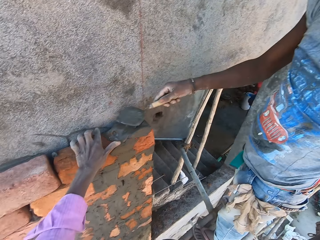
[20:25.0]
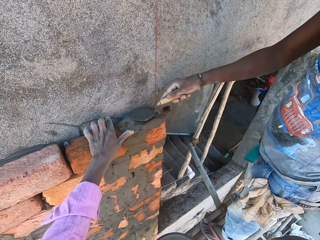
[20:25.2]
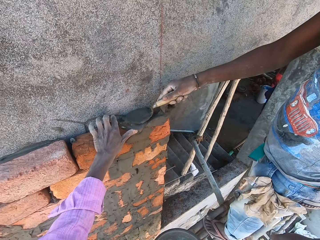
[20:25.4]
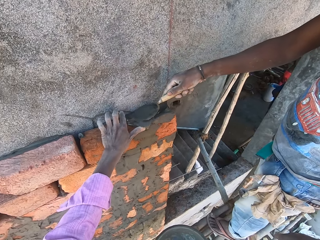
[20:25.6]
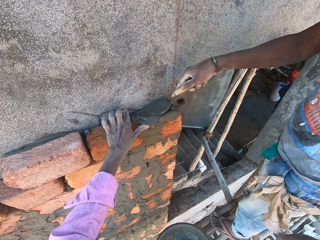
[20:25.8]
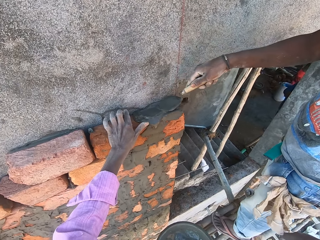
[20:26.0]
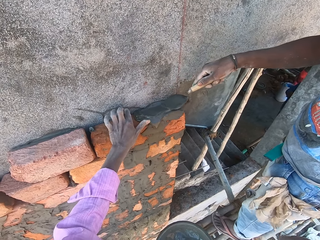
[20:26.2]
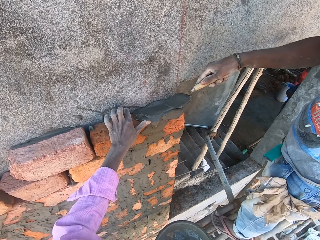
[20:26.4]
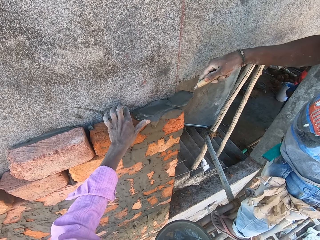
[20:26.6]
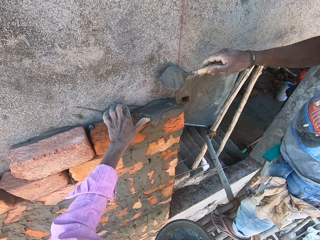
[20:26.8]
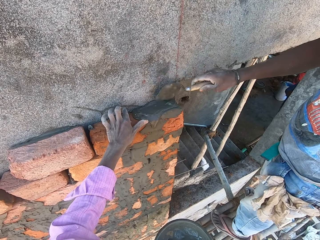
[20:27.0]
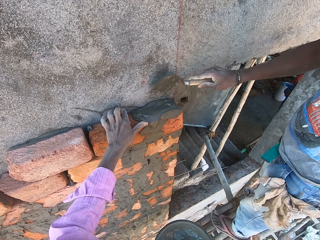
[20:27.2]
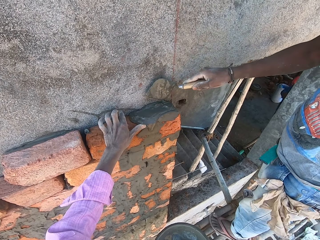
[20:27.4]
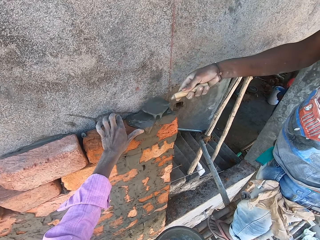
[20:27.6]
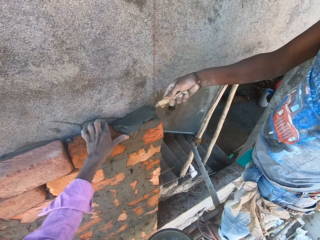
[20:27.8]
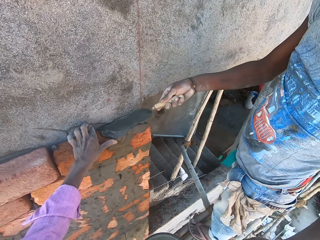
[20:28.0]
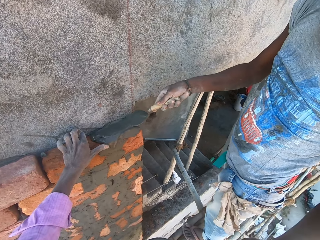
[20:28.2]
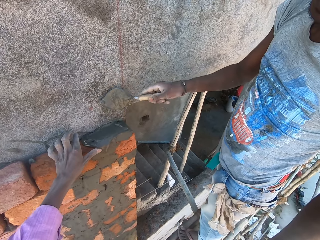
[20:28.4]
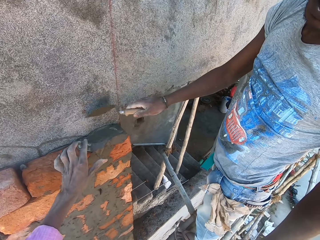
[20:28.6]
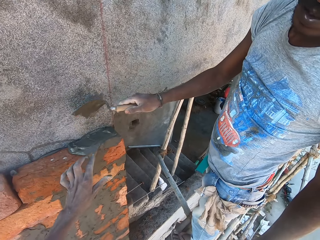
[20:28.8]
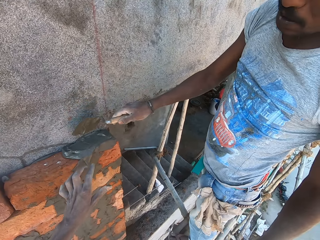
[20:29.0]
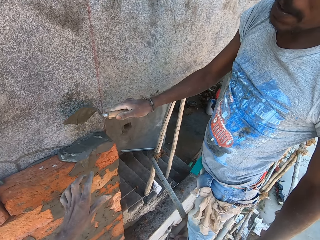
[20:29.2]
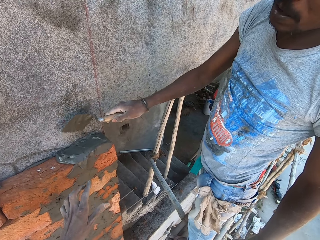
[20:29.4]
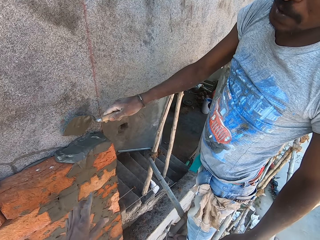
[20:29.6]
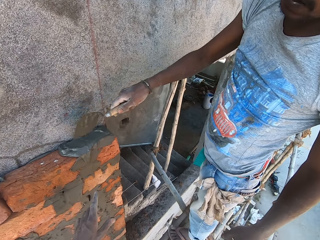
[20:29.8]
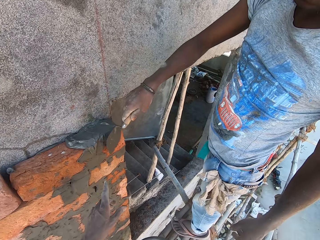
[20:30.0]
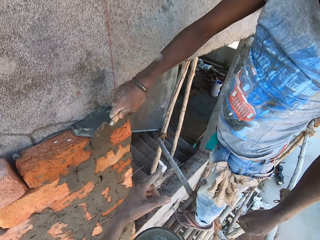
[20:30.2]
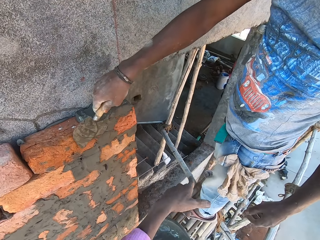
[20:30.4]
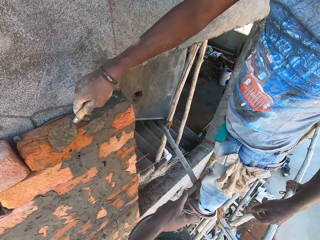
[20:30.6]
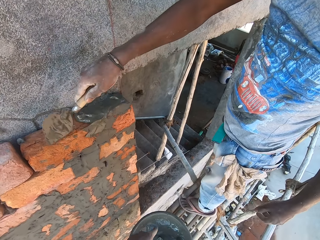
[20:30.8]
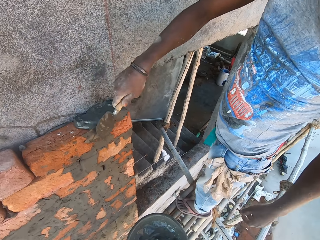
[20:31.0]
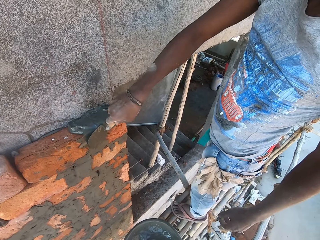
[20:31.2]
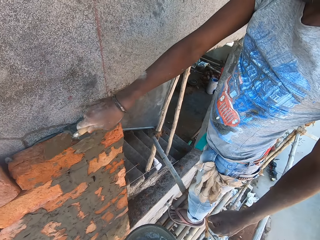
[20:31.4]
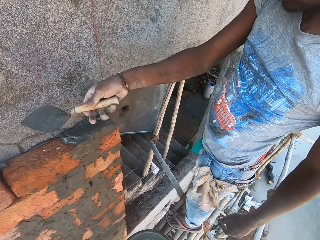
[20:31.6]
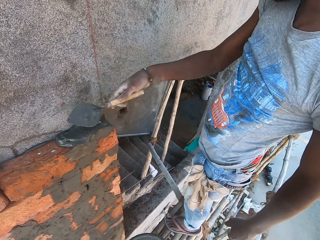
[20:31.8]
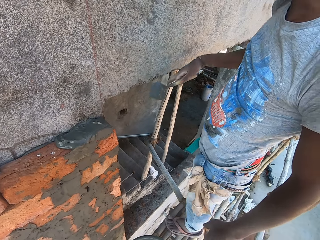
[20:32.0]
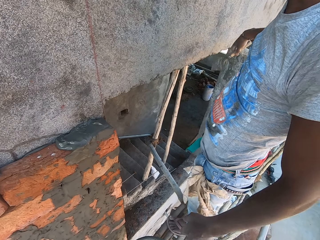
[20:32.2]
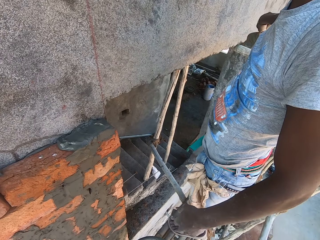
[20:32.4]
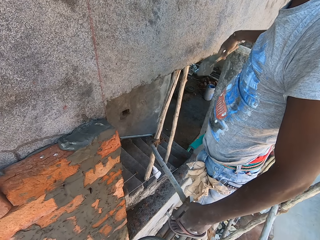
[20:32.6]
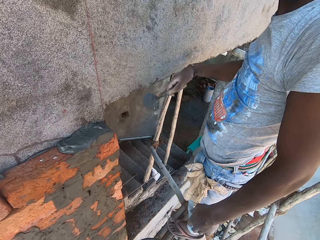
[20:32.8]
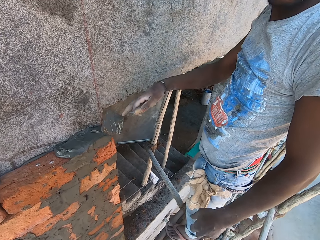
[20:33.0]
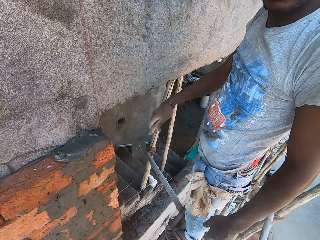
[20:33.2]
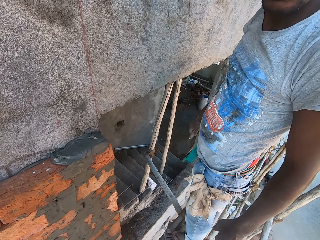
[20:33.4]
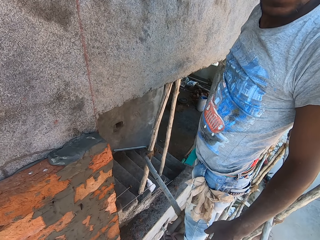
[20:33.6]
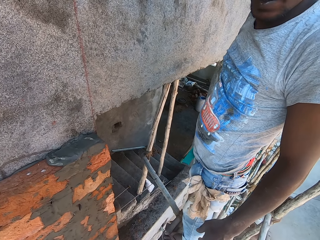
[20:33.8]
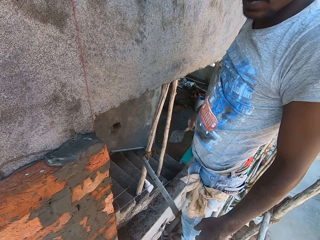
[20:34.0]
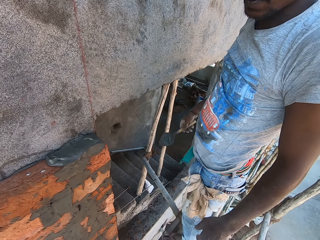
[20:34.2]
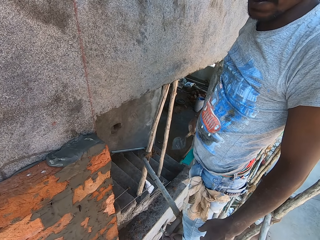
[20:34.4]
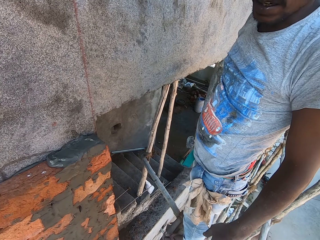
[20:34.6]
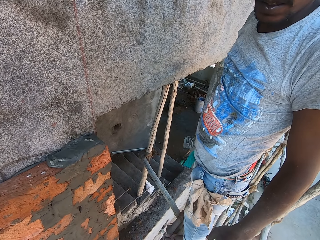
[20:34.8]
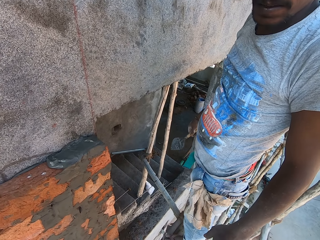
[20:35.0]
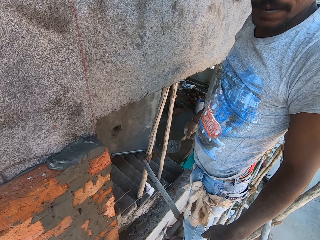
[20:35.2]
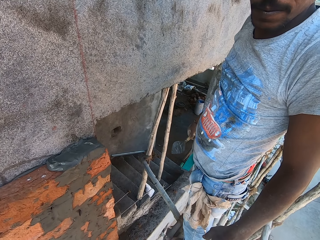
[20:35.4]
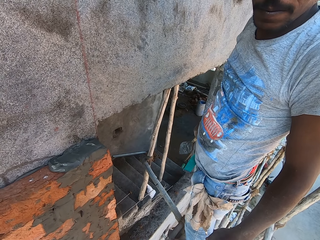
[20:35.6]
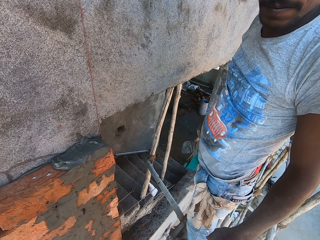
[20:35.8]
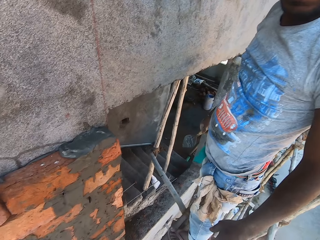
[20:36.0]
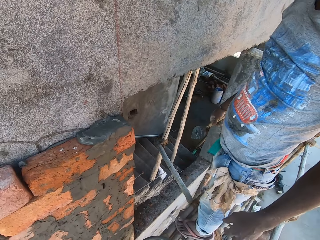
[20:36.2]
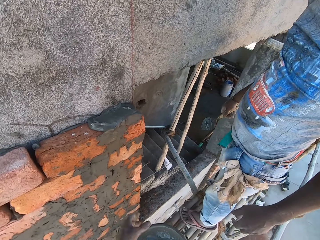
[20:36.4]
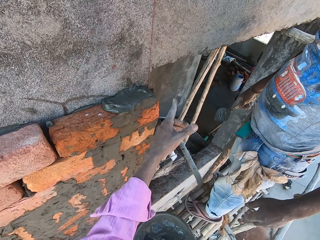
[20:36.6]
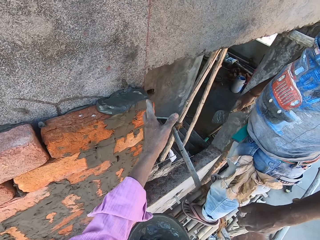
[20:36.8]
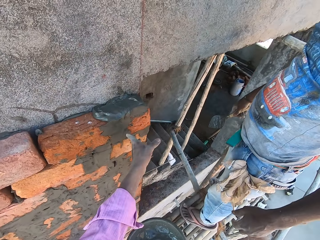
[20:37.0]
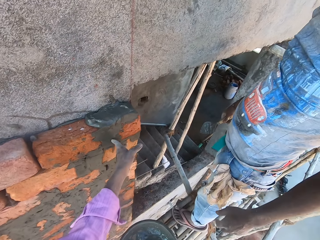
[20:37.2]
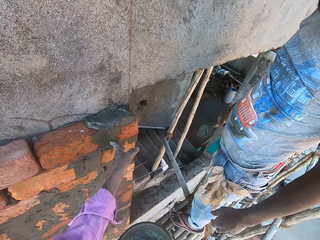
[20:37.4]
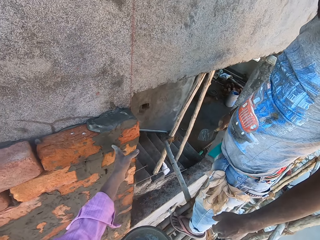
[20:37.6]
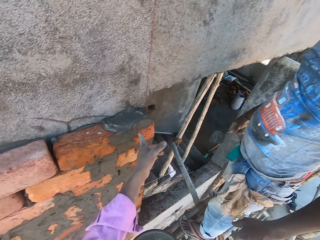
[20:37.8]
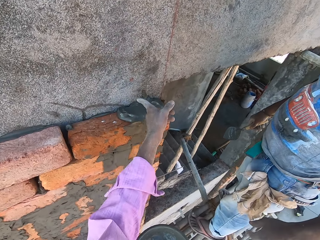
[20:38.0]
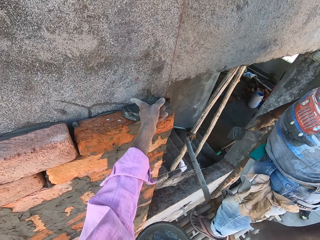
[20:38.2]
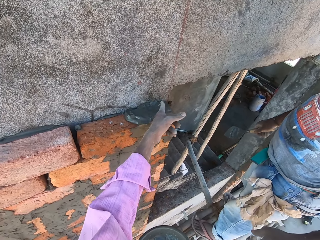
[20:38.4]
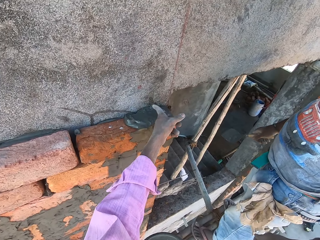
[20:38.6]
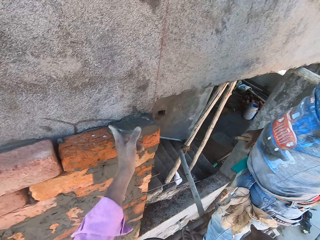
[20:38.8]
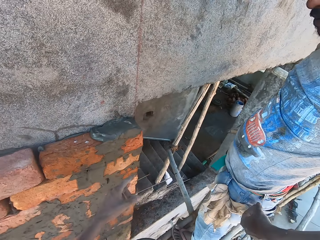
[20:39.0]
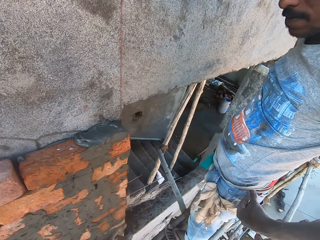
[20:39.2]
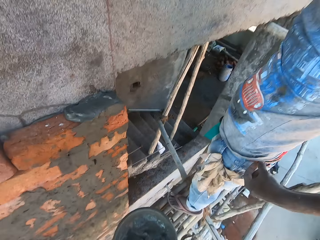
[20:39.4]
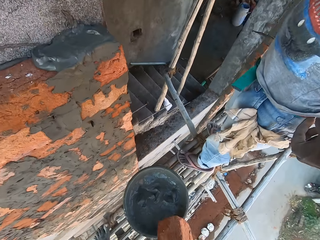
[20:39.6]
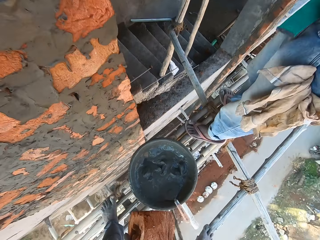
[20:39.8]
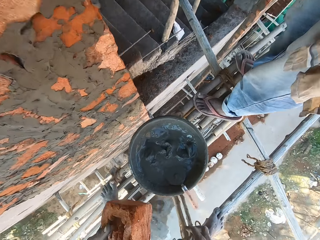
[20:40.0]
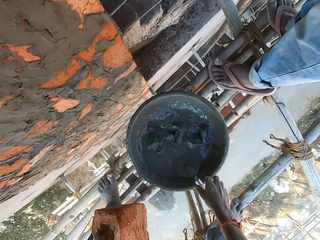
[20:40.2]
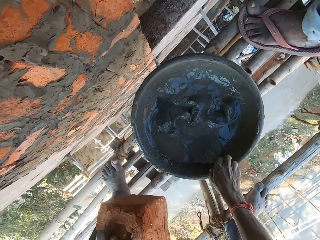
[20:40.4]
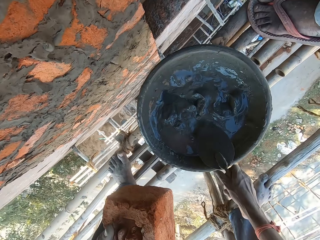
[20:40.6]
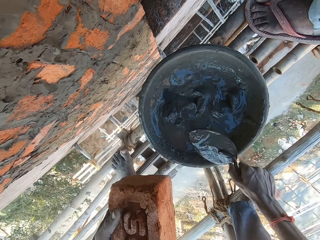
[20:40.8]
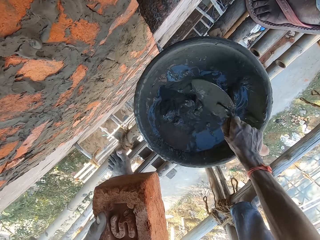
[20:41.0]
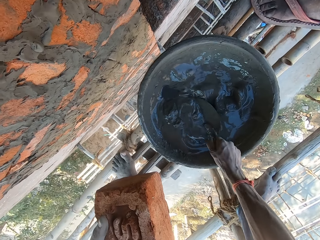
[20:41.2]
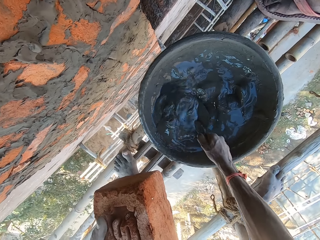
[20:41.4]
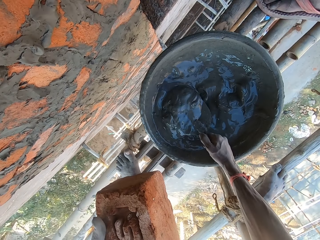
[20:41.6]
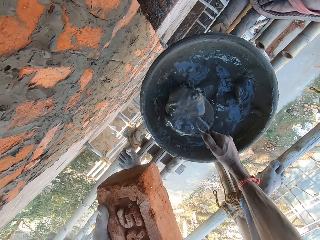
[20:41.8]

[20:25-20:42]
The camera wearer smoothens the mixed cement on the brick on the wall with the trowel in his right hand. A woman packs cement on the floor with a hoe in both hands. A man smoothens the cement on the brick. The camera wearer talks with the man. The man holds the trowel. The camera wearer talks with the man. He touches the brick on the wall with his left hand and gestures out with his hand. He picks the trowel in the head pan on the bamboo woods with his right hand and scoops some mixed cement from the head pan on the bamboo woods with the trowel in his right hand.

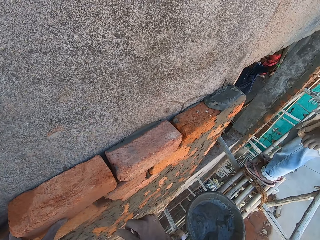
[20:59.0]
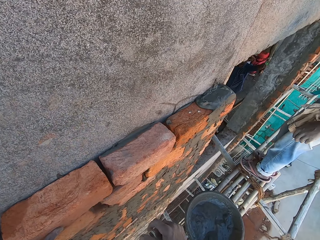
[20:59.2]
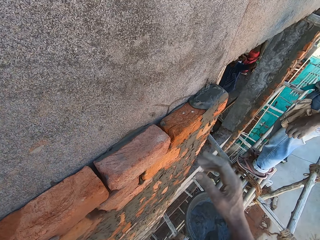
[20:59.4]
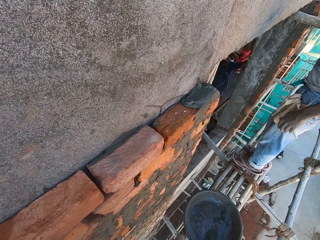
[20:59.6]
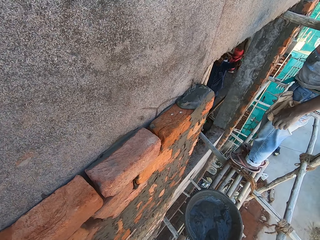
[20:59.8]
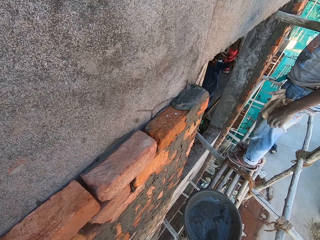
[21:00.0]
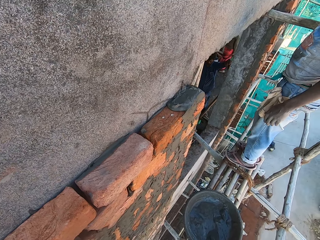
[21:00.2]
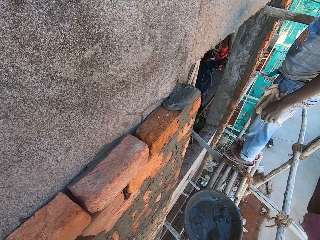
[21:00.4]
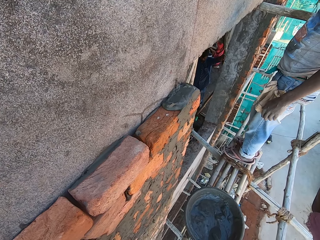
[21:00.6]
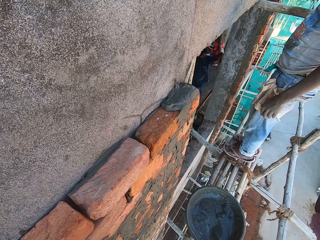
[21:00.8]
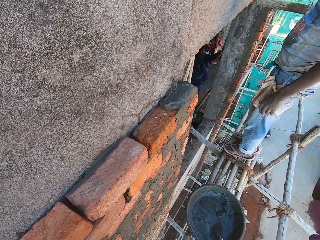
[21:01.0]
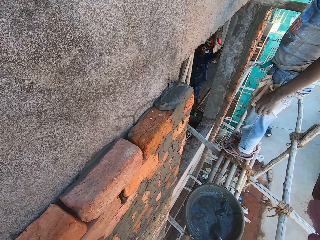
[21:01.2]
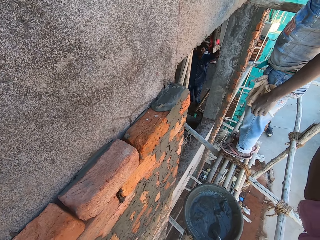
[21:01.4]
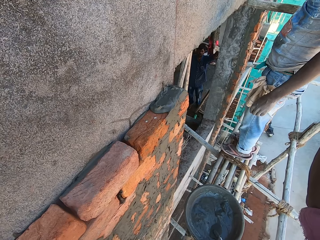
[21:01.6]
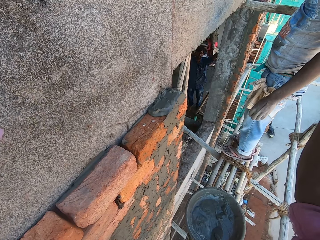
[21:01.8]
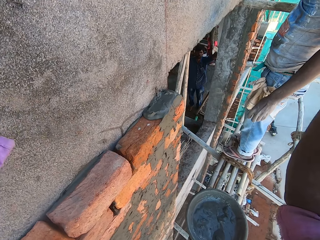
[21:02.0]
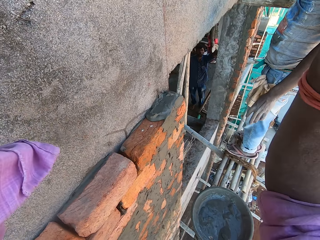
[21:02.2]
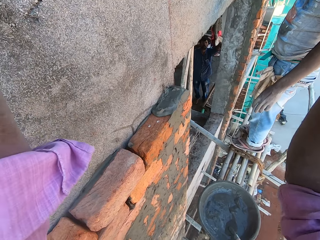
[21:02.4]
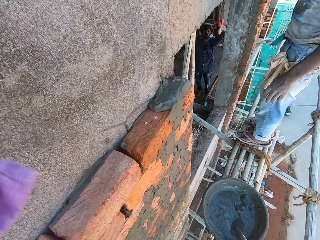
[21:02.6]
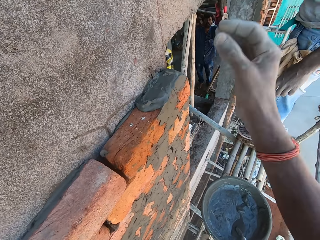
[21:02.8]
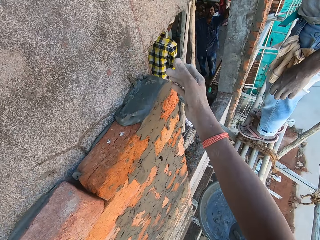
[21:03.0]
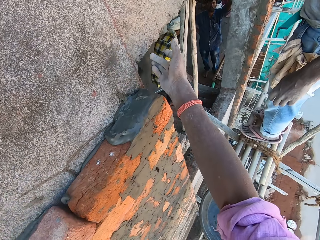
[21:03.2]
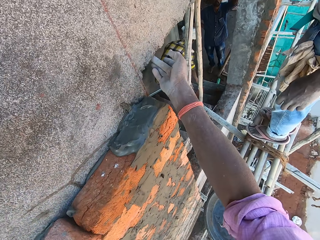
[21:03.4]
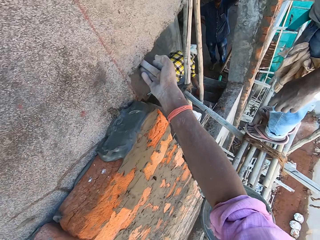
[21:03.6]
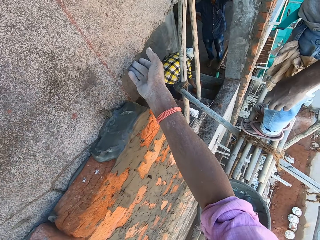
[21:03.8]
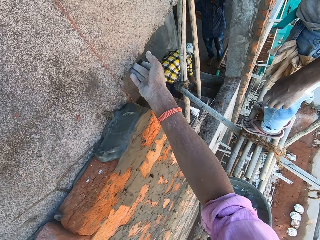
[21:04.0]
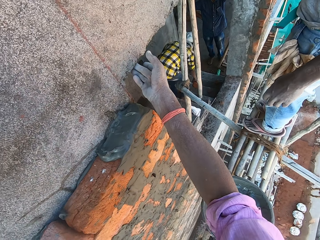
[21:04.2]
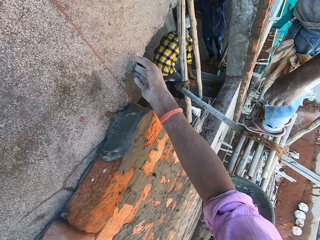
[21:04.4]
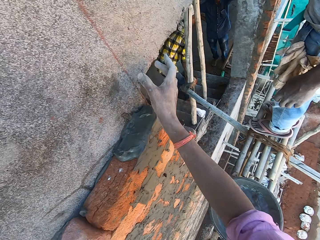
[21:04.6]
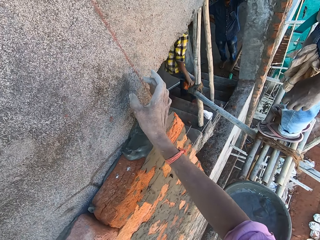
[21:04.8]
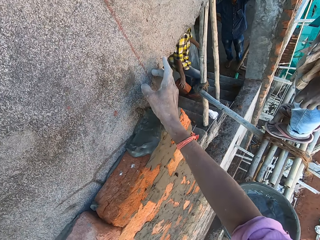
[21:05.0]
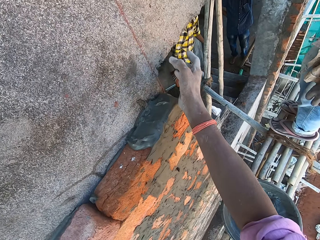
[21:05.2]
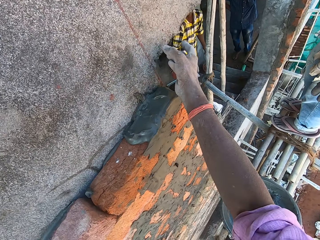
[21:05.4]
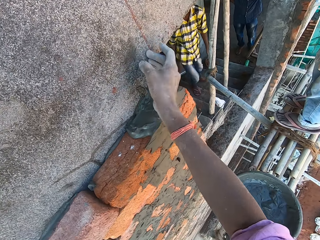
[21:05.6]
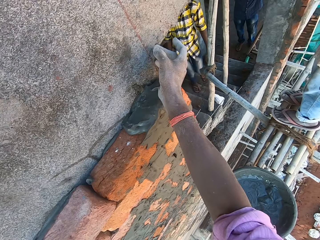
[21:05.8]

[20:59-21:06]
The camera wearer gestures out with his hand. A man interacts with the camera wearer. Another man walks down the stairs. The camera wearer examines the wall with his right hand. He talks with the first man. The other man picks a brick on the stairs with his right hand.
